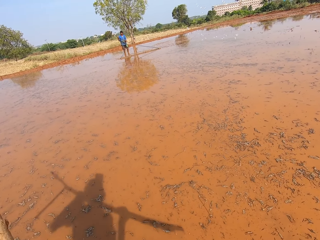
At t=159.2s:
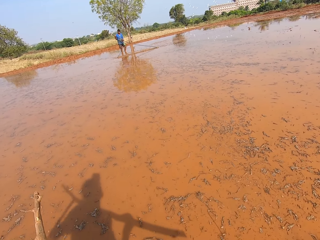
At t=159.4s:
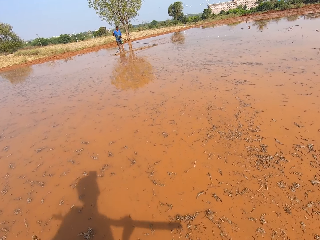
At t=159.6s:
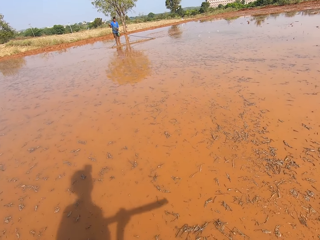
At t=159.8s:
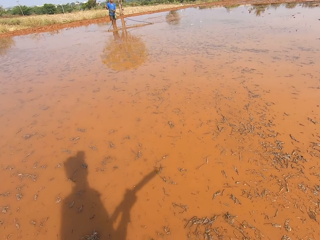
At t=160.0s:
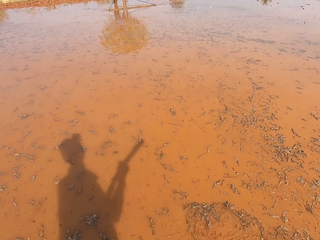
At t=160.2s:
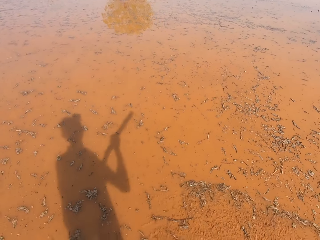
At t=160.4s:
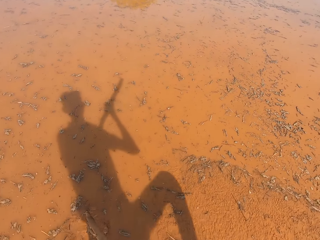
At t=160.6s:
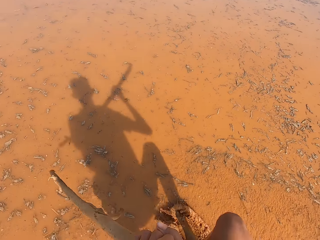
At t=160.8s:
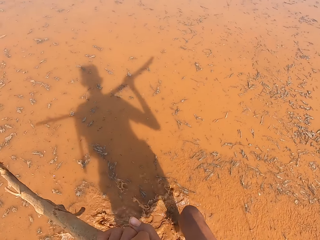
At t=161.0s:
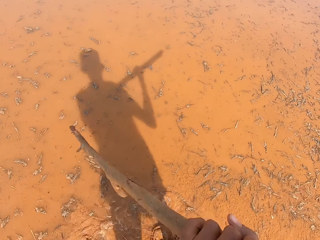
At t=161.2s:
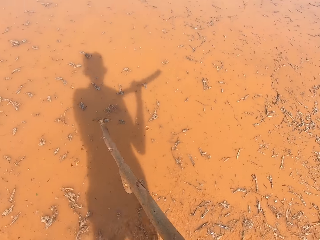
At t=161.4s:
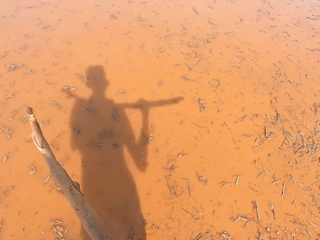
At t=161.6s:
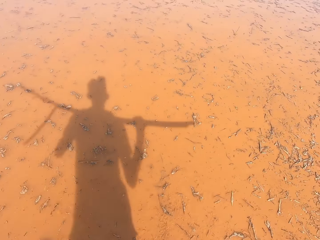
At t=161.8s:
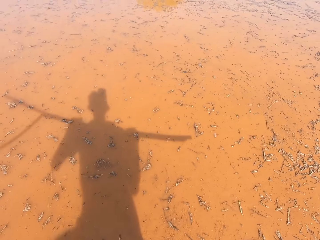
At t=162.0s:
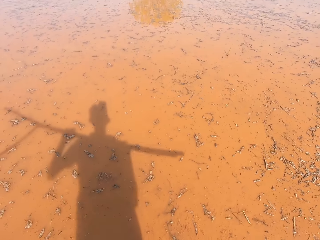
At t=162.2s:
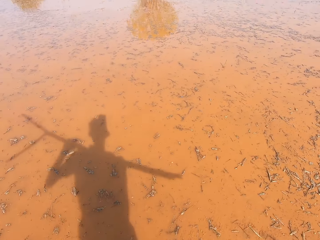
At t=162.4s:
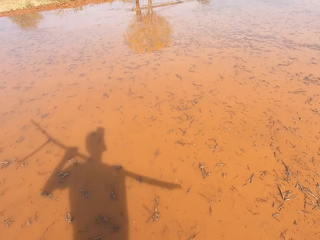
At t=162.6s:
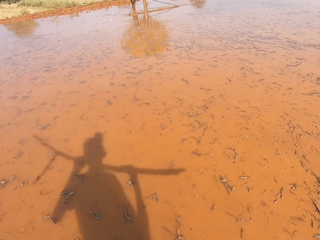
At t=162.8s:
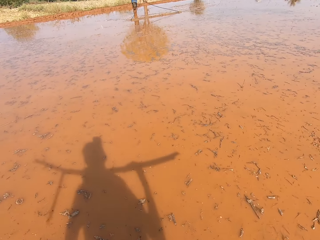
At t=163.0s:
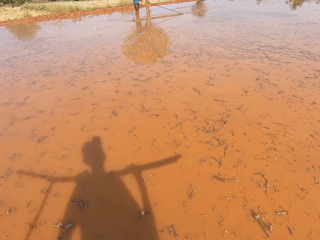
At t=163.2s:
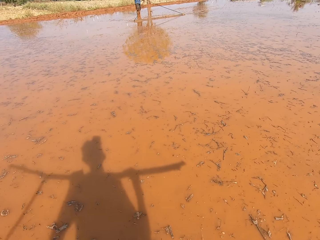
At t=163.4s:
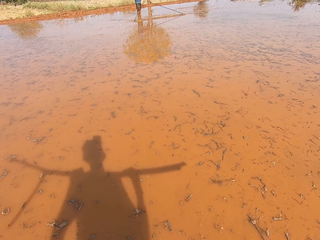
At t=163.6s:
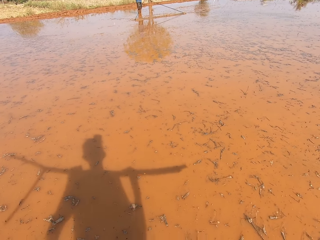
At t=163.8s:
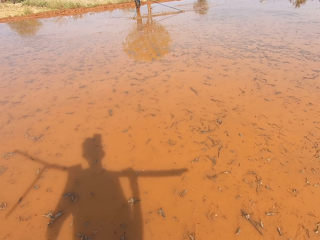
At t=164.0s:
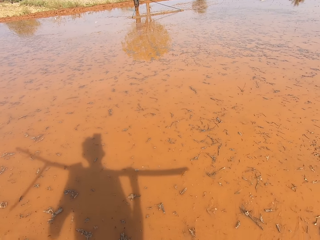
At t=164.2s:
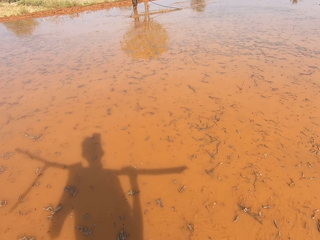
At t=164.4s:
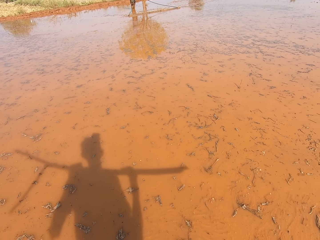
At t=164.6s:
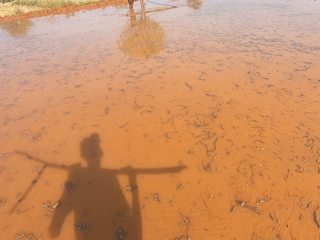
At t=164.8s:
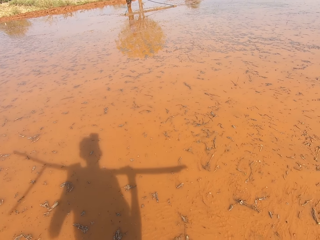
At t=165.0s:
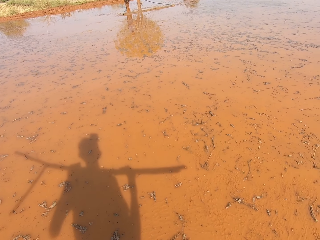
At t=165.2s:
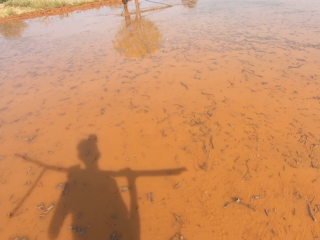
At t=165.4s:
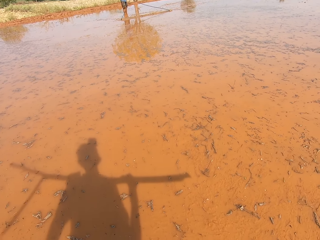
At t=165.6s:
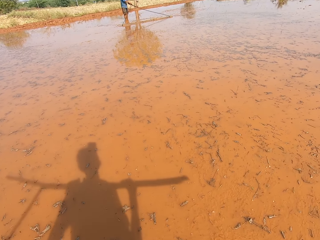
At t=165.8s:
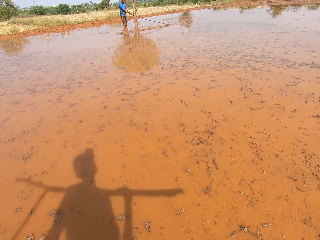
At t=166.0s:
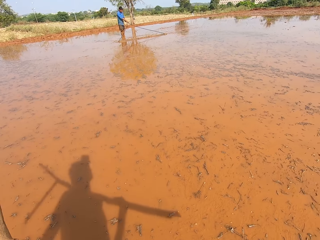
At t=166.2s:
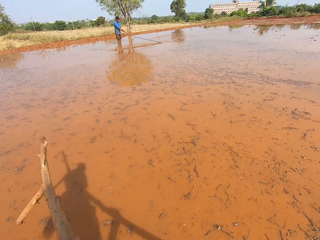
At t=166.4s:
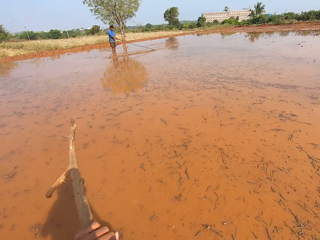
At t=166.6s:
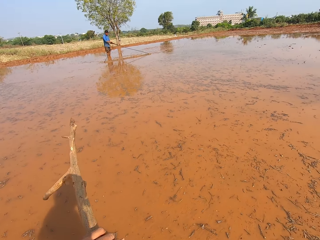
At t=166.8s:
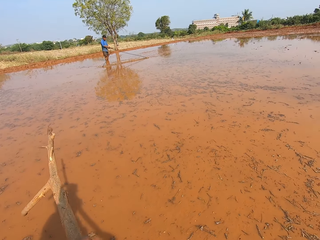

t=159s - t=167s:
The camera wearer walks in the mud.

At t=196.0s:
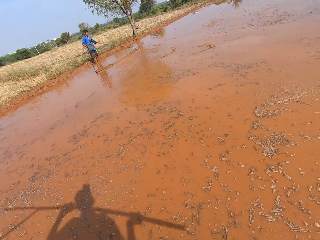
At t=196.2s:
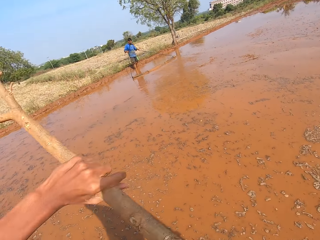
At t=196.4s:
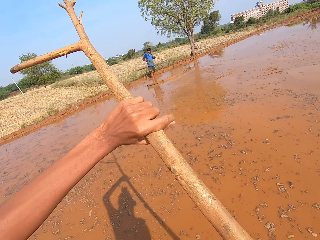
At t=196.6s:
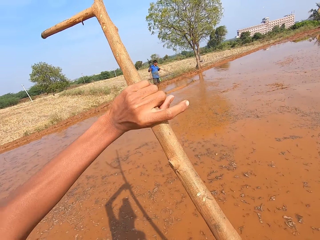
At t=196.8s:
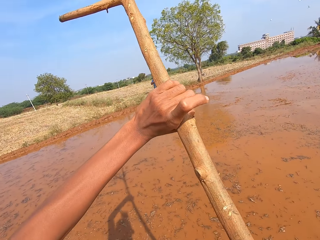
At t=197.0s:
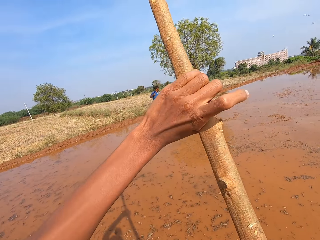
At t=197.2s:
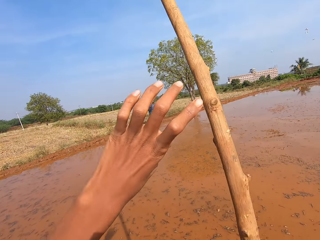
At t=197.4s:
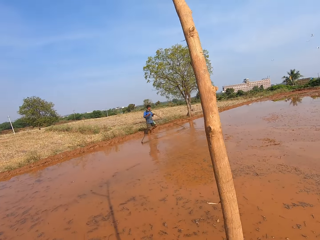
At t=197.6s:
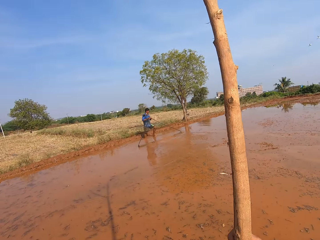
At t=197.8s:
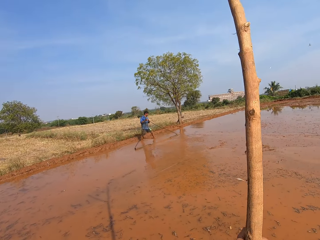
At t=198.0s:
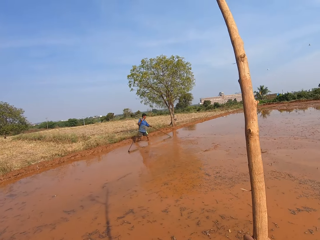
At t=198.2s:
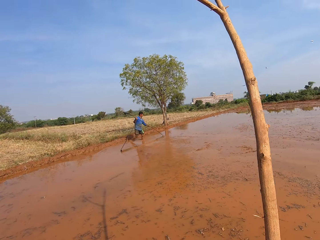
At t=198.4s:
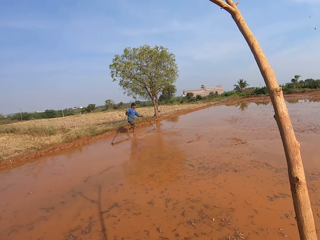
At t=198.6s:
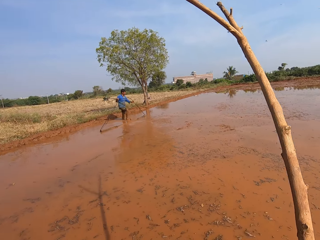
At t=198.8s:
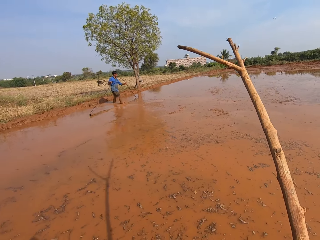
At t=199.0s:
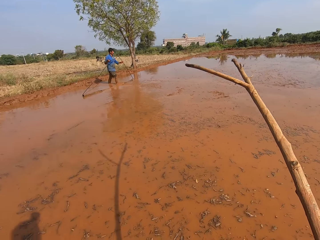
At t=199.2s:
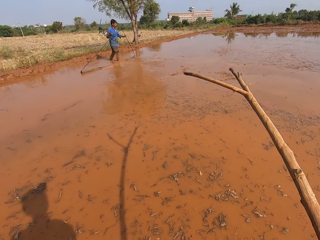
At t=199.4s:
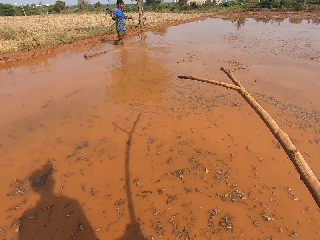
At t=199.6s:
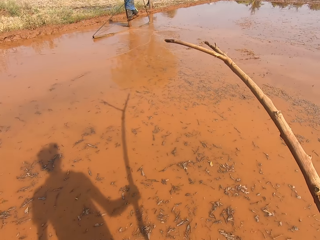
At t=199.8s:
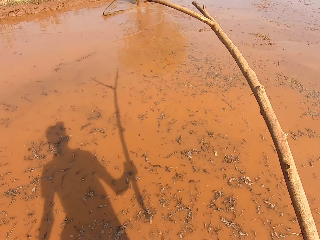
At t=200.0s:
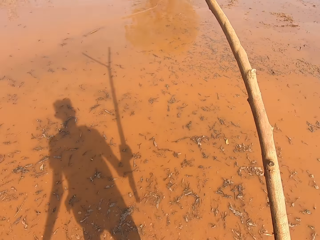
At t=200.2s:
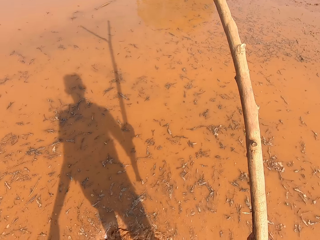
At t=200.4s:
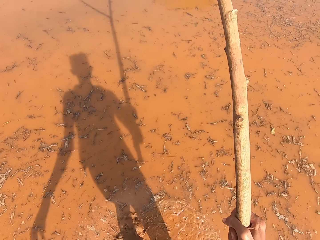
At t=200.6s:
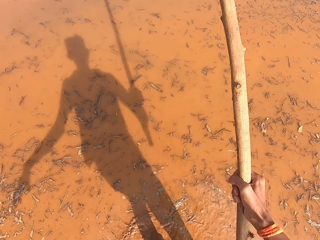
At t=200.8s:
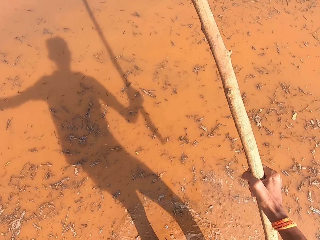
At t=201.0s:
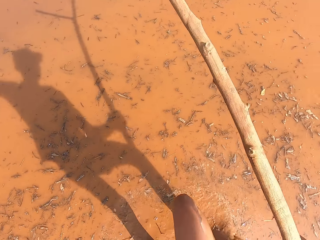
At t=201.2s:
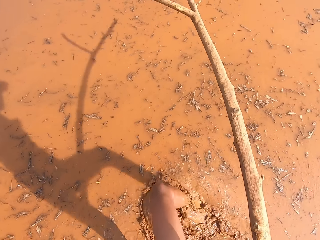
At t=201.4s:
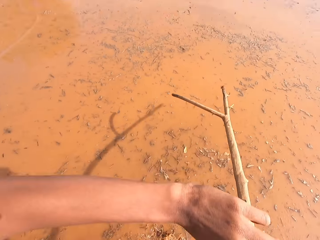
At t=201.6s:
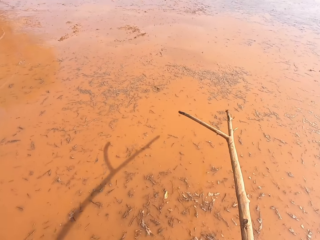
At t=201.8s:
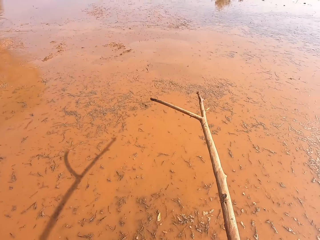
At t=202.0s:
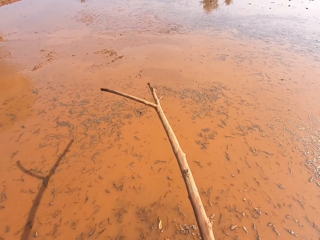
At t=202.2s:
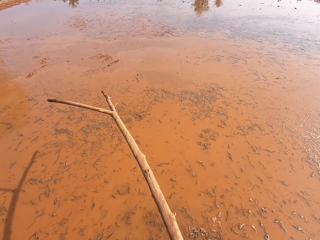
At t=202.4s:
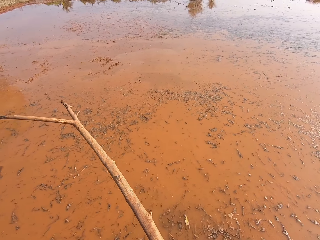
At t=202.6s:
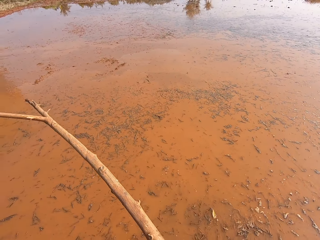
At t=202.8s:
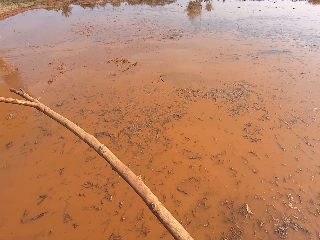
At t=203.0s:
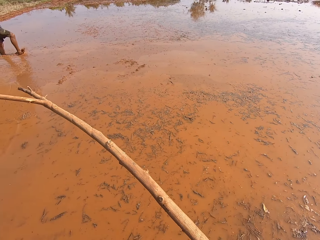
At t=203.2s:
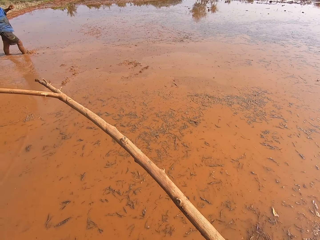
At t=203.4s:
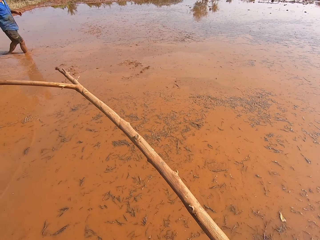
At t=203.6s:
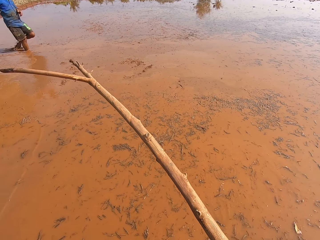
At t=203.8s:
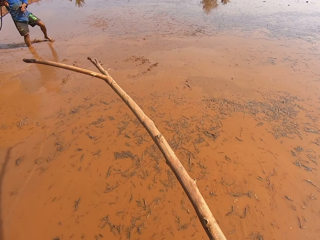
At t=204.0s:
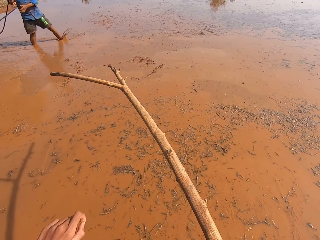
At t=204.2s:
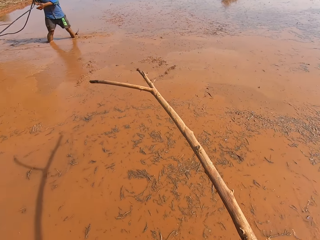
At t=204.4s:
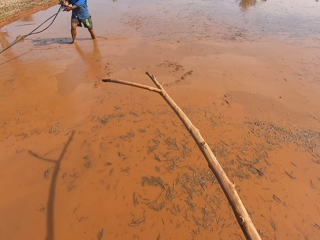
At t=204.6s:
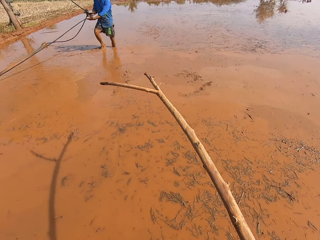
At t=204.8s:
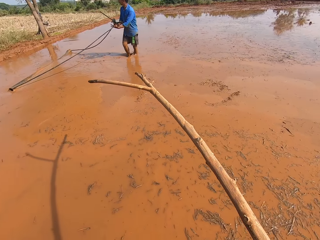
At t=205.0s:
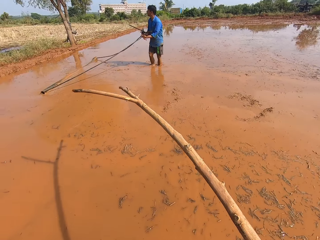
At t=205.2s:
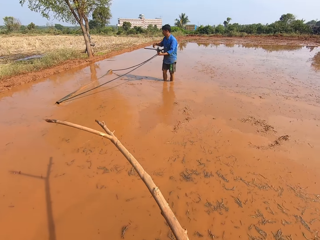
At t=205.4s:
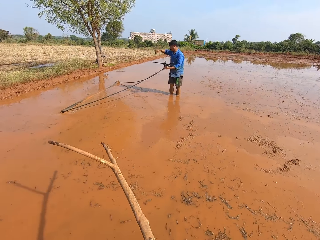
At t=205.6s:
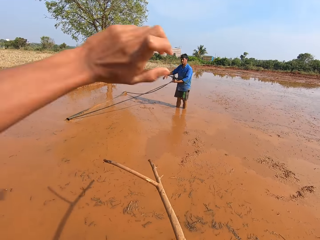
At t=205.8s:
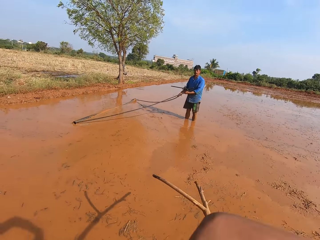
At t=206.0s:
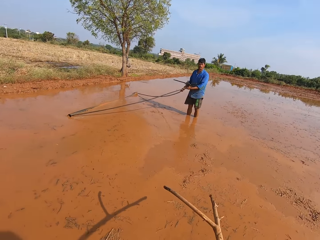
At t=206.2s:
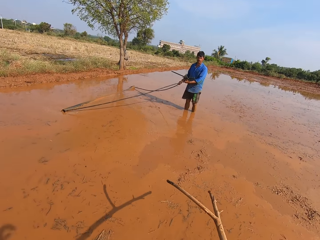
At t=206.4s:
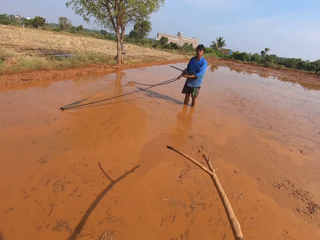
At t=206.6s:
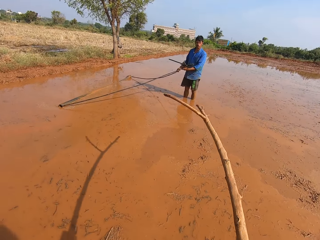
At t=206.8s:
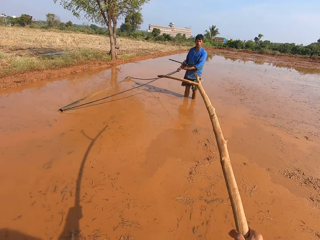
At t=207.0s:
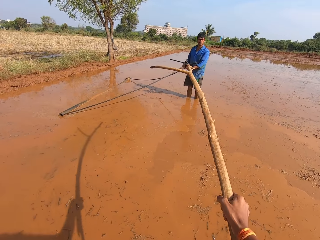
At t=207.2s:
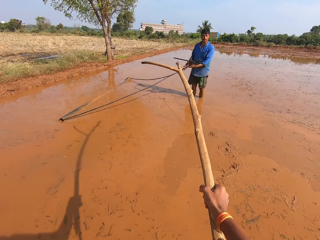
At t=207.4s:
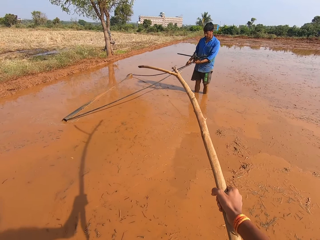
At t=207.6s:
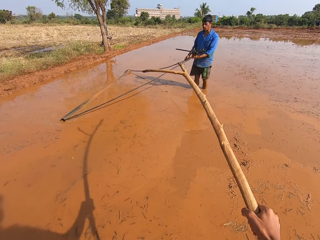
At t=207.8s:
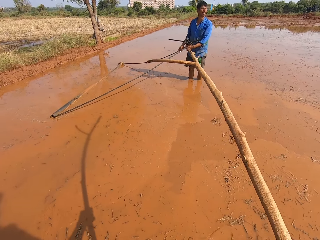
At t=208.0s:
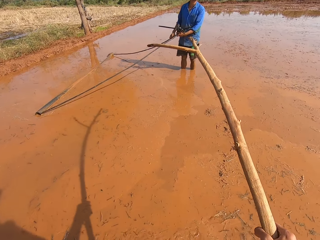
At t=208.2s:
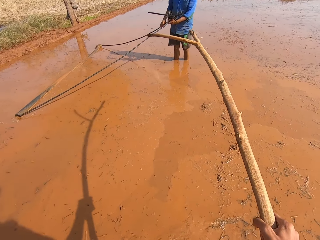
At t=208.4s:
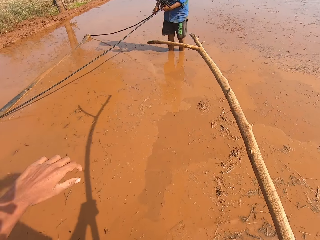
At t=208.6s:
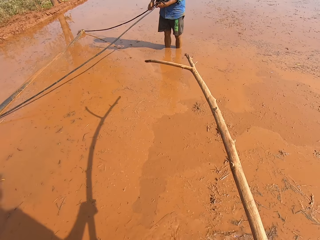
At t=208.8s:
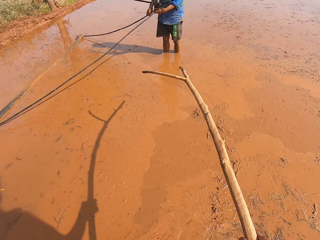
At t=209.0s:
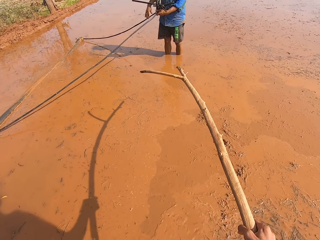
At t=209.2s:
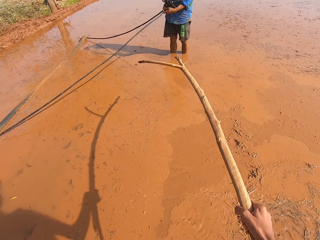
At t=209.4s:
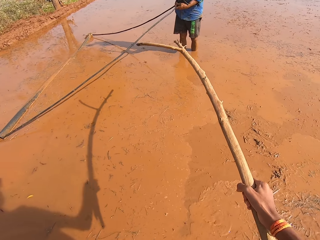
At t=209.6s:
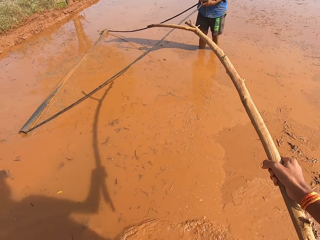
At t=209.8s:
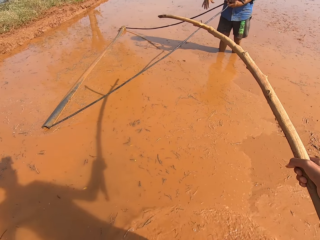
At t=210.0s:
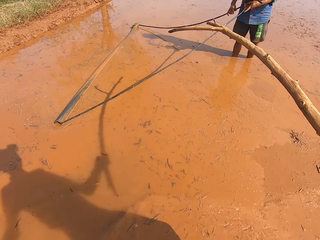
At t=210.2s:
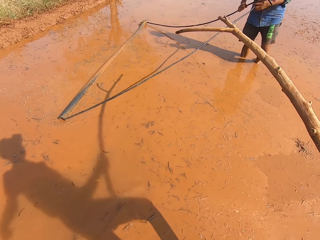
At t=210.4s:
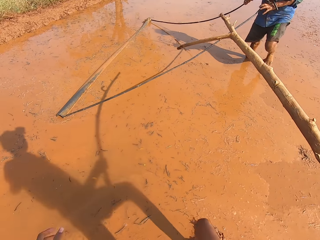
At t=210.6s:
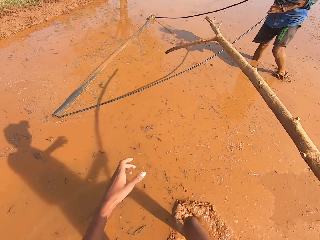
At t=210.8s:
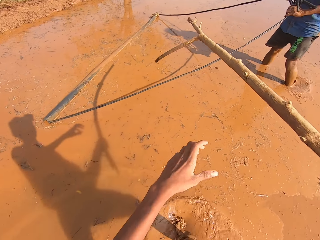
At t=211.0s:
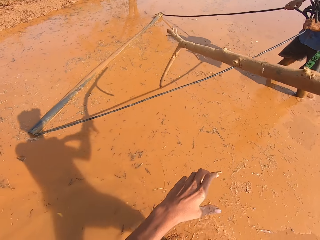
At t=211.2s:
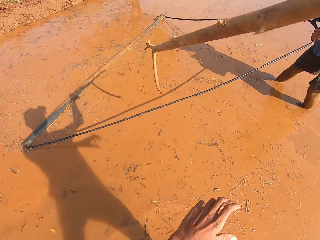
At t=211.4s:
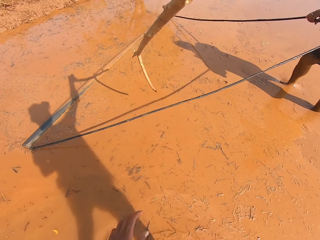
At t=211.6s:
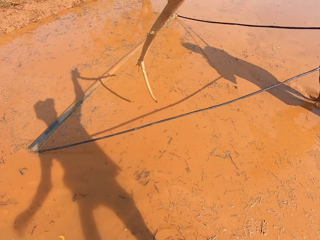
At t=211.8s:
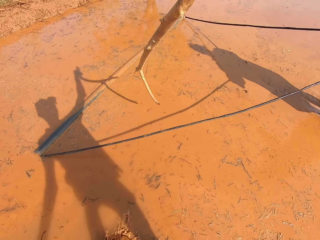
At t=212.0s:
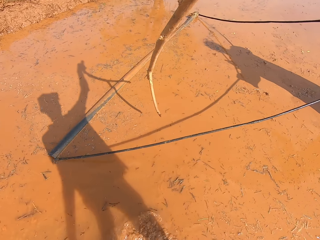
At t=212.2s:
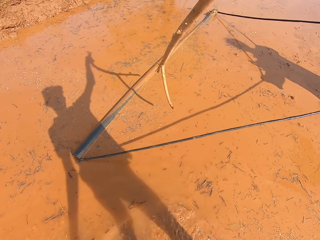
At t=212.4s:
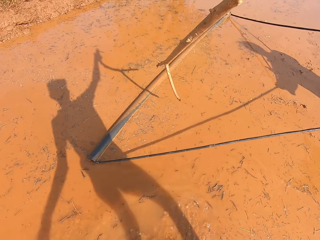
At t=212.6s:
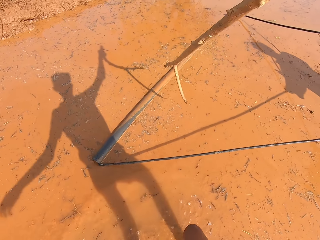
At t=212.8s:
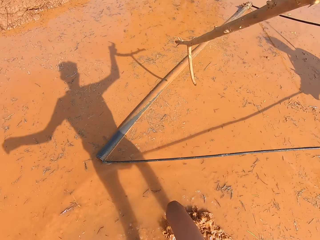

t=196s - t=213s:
The man wades through the muddy water. The camera wearer talks to the man.
